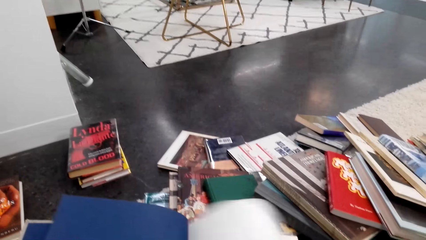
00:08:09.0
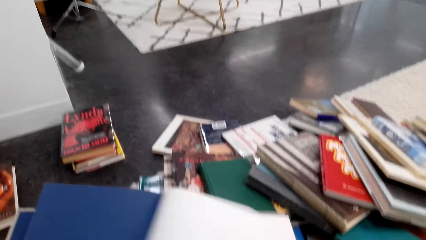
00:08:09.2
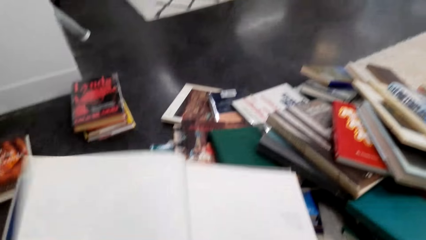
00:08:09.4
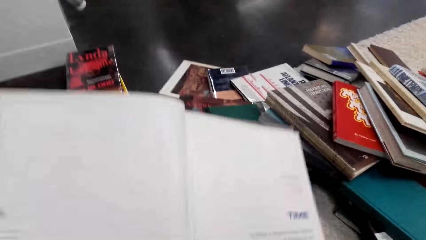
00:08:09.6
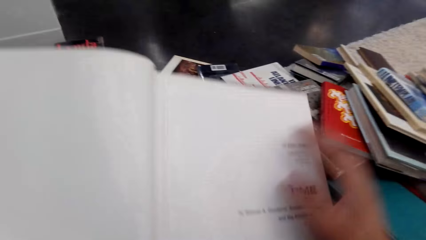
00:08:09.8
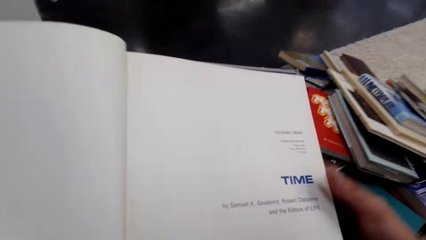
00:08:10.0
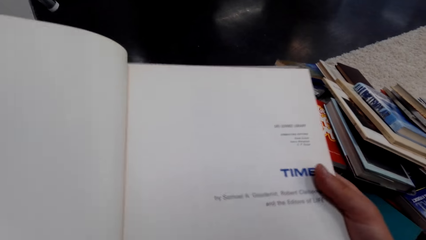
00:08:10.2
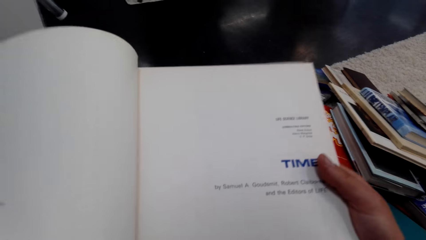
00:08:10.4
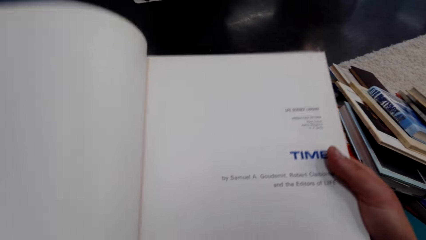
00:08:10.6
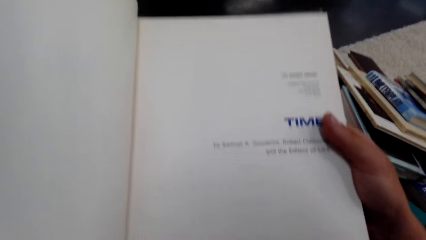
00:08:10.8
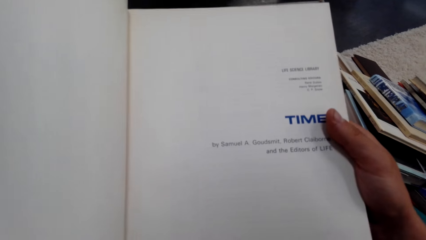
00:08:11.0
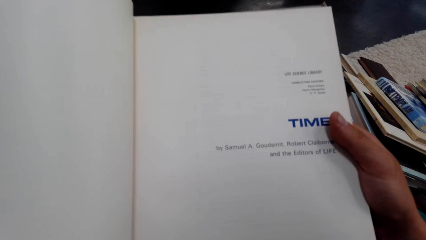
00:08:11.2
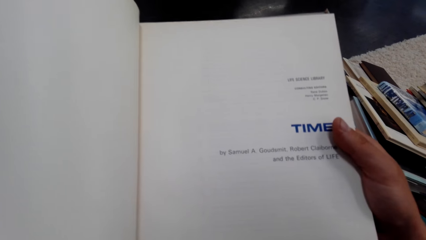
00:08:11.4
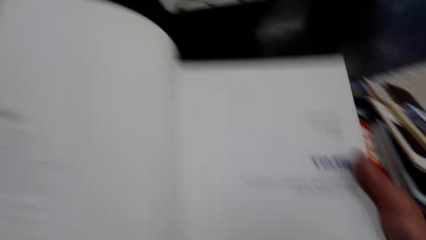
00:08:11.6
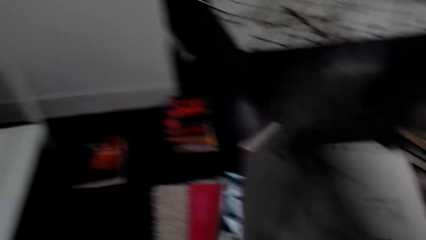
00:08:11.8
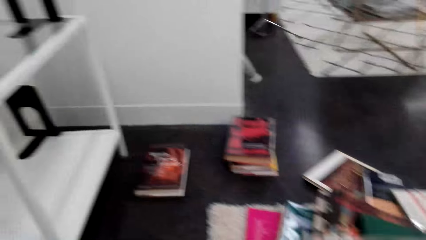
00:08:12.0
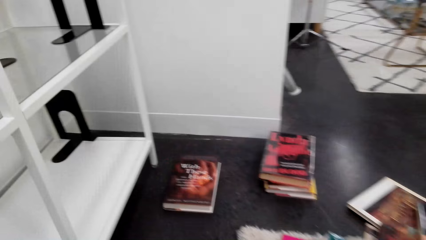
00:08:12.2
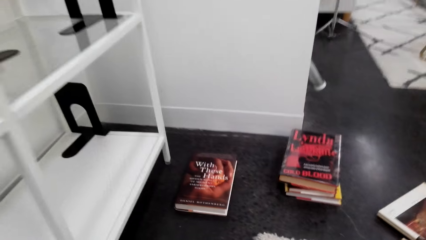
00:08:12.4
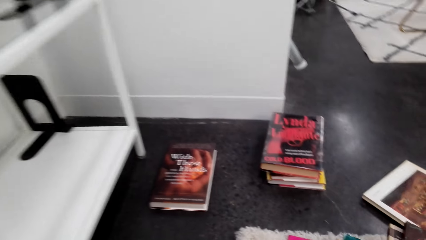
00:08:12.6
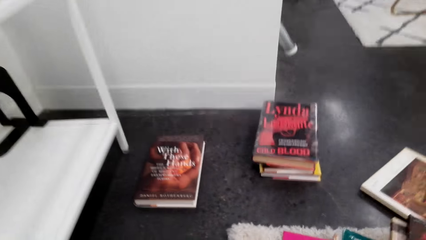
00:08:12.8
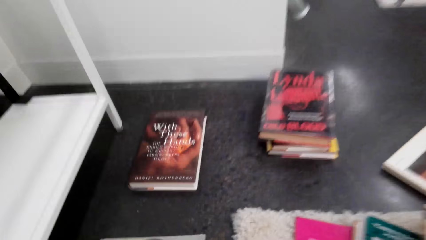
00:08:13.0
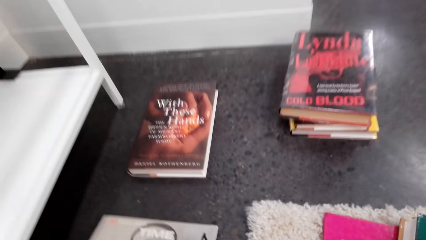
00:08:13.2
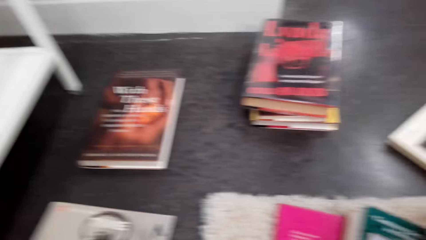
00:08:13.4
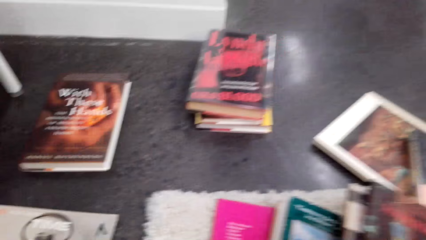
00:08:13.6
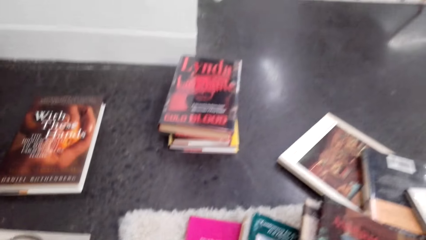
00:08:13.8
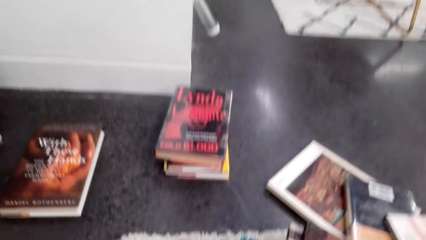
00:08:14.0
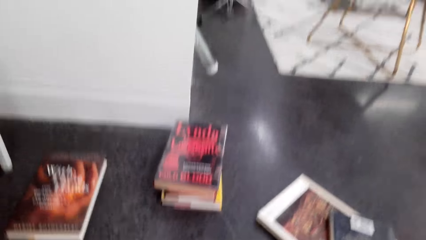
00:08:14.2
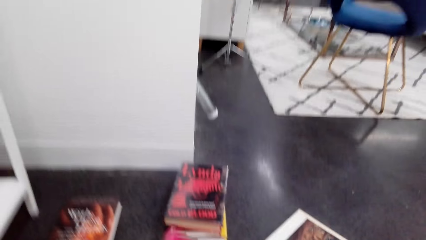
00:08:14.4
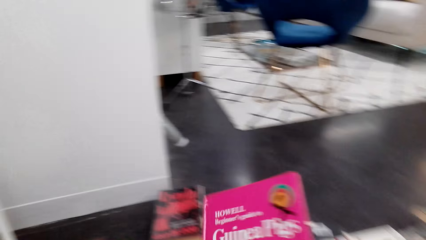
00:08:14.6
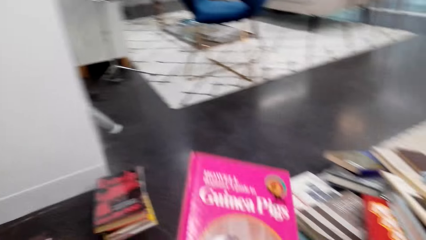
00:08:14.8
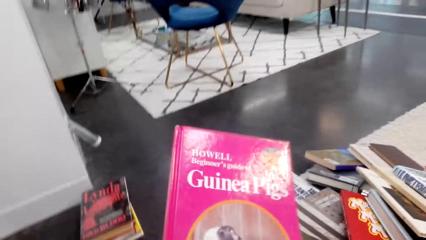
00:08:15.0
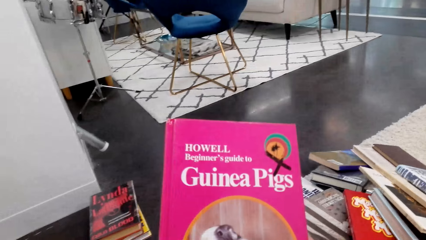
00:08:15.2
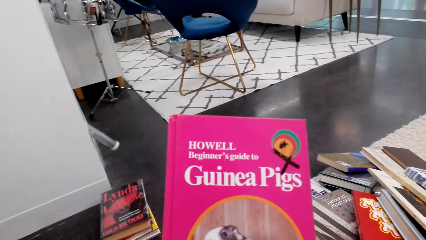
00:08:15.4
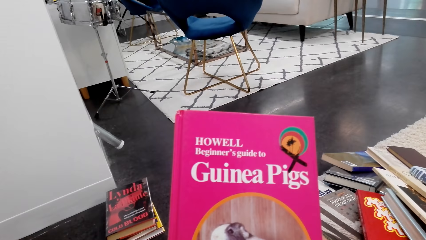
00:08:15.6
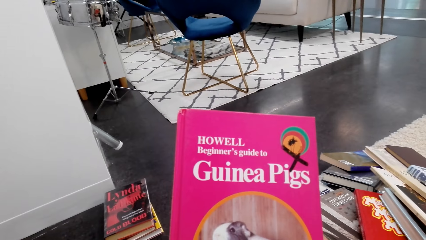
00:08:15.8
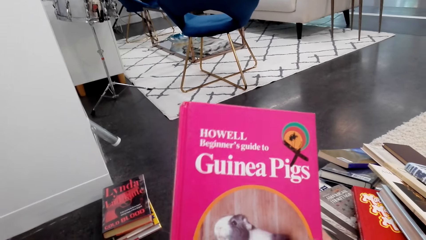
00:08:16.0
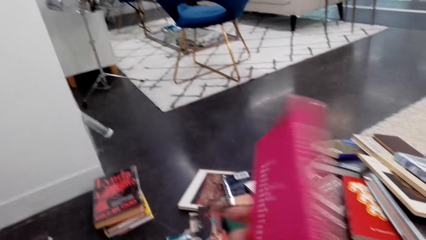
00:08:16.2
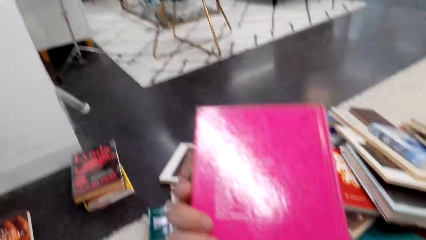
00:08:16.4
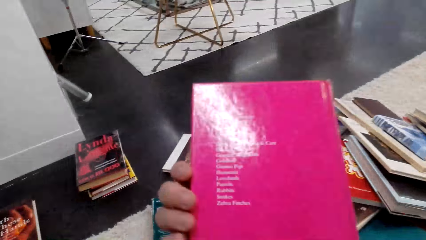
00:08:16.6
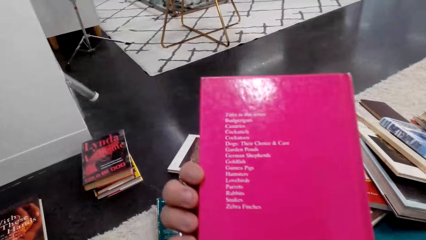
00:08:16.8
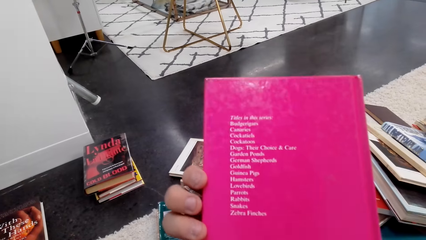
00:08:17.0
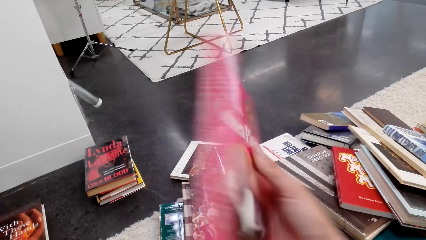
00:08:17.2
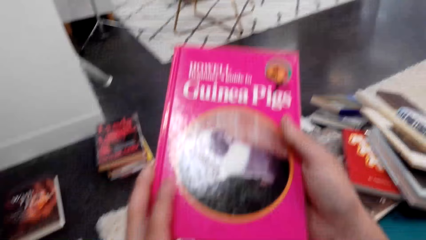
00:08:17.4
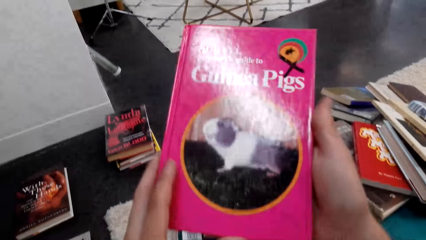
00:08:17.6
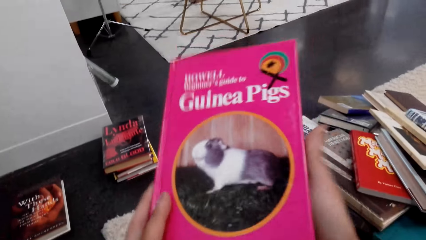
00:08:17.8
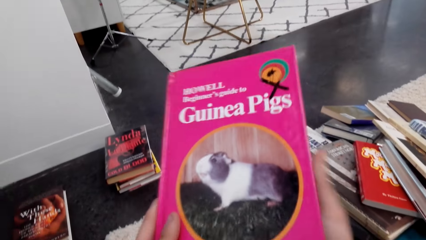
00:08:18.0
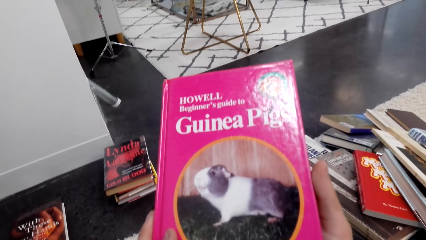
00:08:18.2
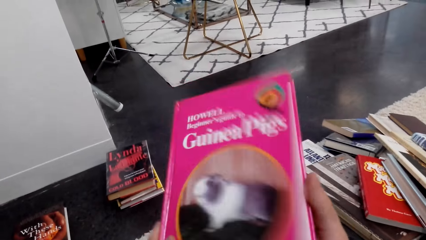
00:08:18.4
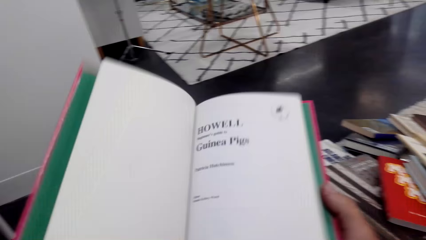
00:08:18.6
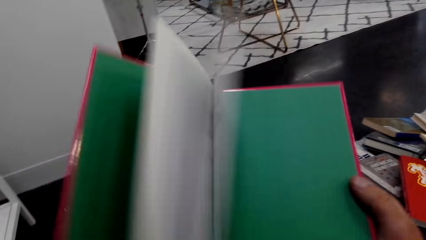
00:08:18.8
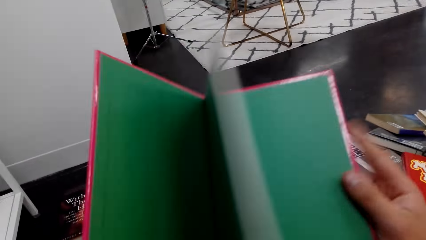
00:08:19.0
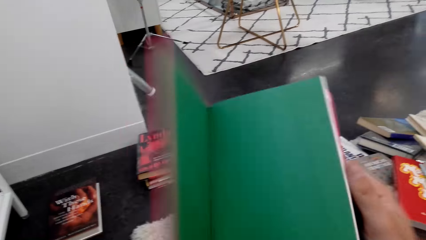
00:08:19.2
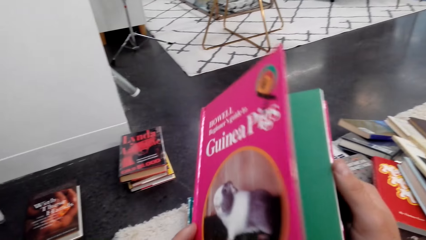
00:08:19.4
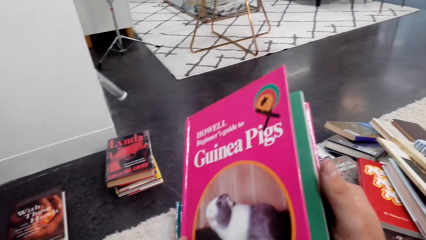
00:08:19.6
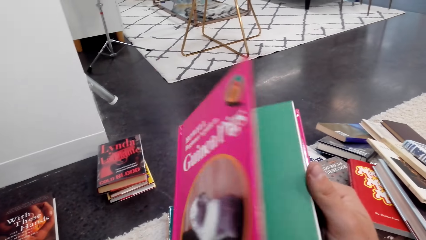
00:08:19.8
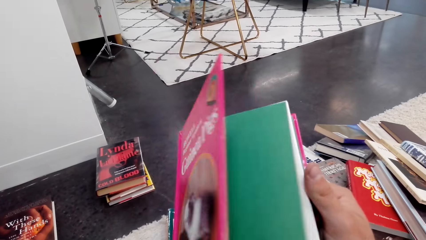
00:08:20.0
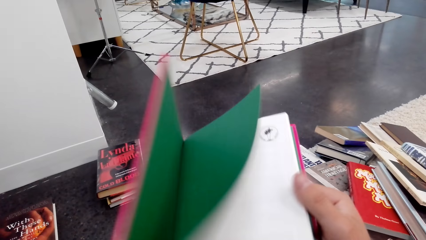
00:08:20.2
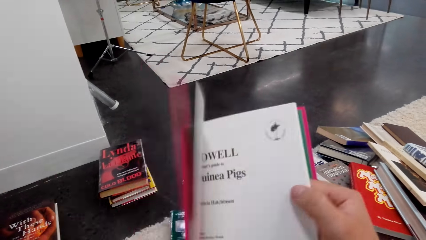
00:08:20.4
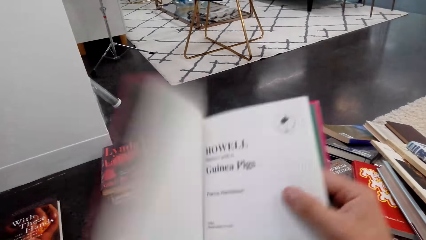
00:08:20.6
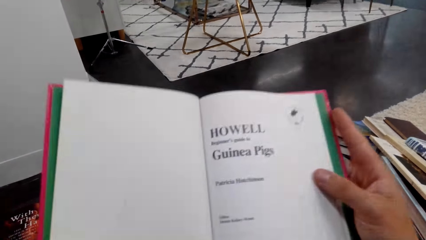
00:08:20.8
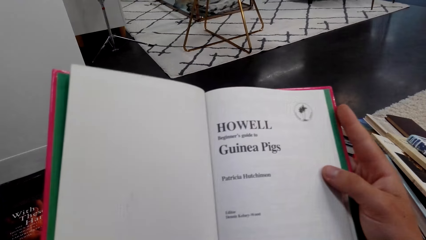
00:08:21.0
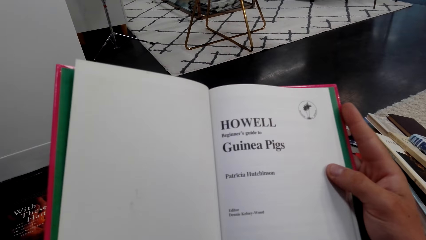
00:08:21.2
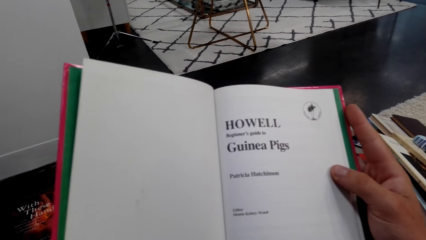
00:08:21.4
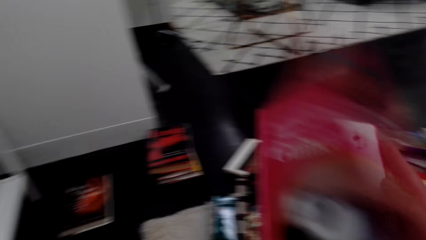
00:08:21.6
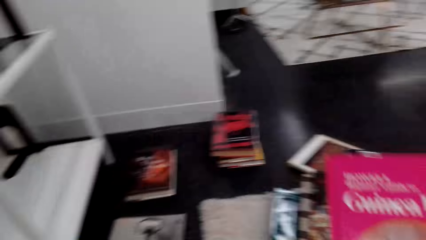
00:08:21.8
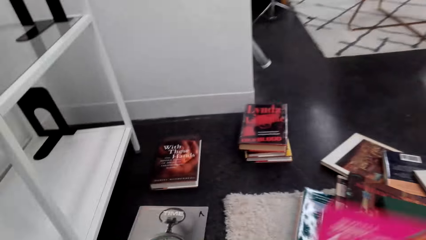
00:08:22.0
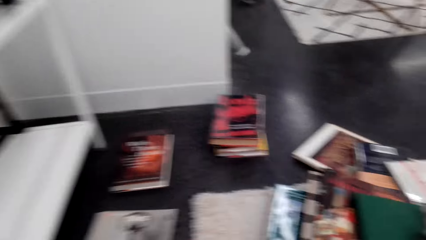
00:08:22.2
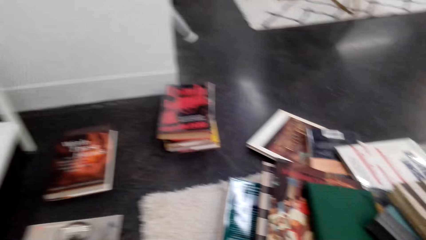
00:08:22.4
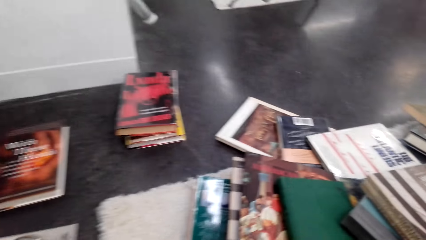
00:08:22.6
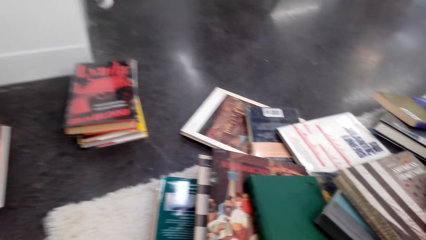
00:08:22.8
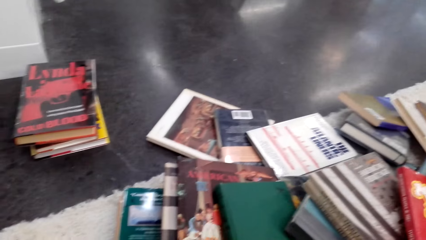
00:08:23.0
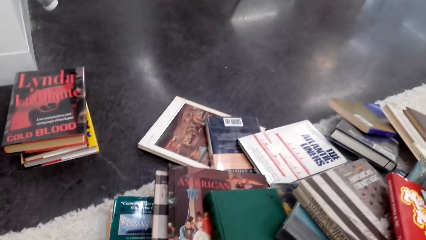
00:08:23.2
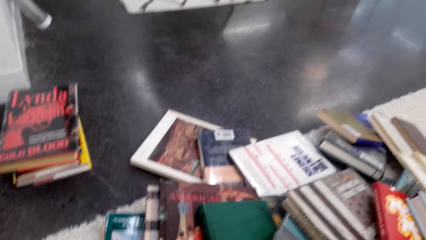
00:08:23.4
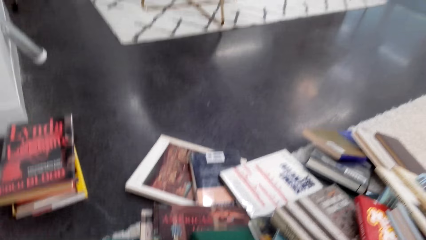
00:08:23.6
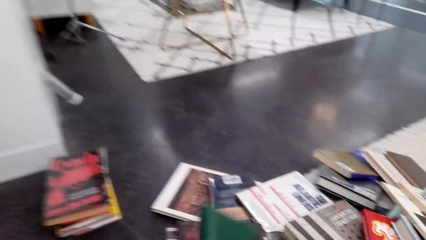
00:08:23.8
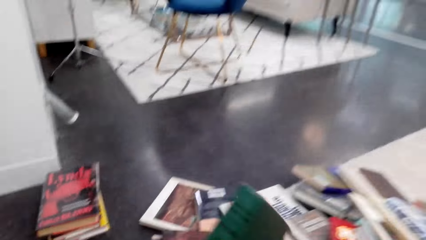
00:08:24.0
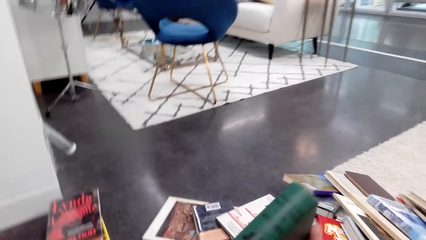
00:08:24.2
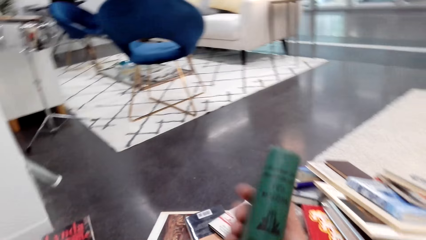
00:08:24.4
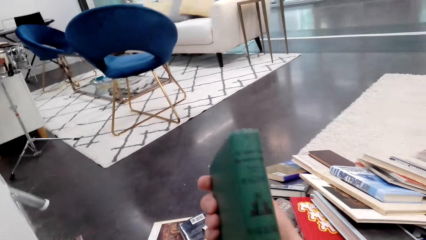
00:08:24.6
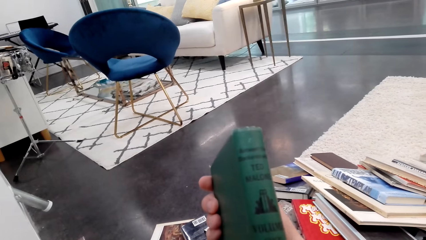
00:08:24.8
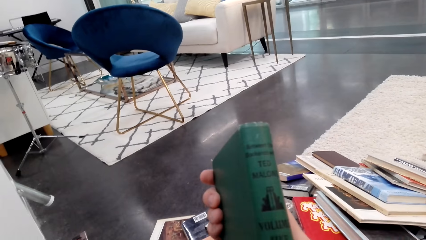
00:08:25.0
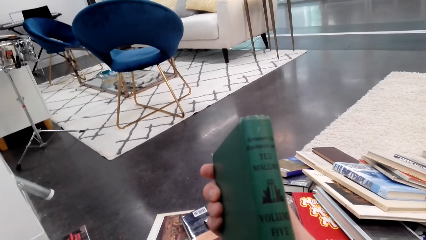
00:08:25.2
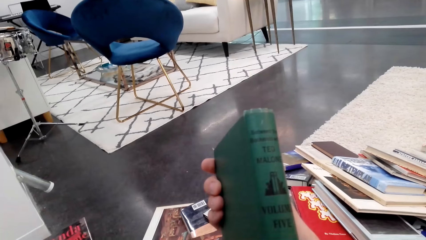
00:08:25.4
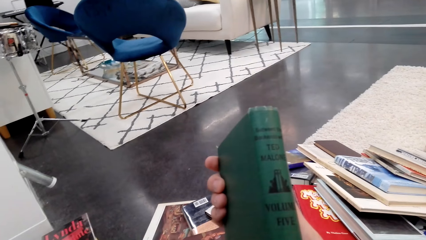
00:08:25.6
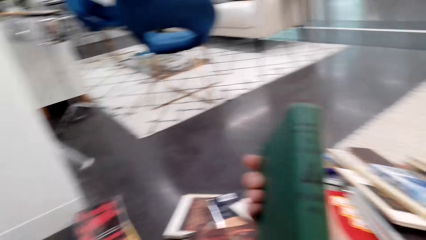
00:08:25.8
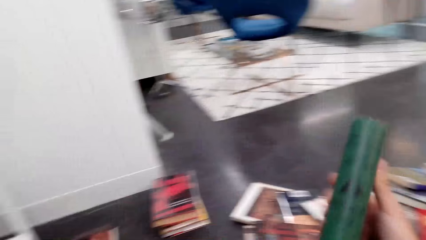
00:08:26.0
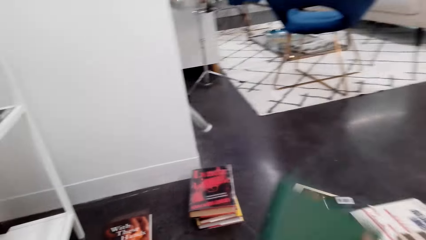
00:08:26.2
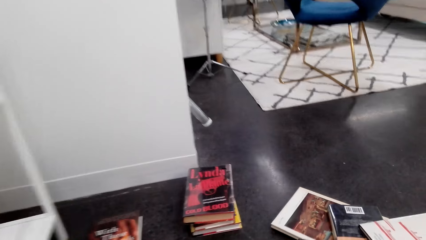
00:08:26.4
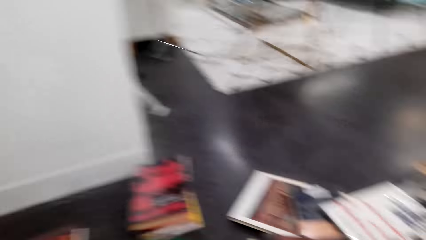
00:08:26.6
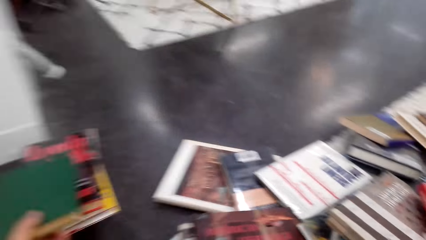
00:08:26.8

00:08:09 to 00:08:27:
The camera wearer flips a page of a book. They pick up a book. They turn the book. They open the book. They flip a page of the book. They take the novel books on the floor.
